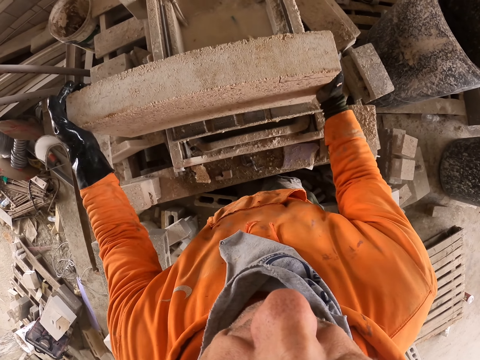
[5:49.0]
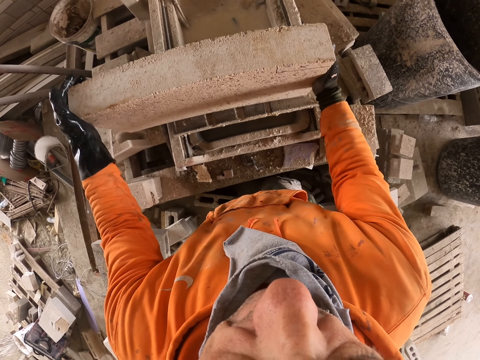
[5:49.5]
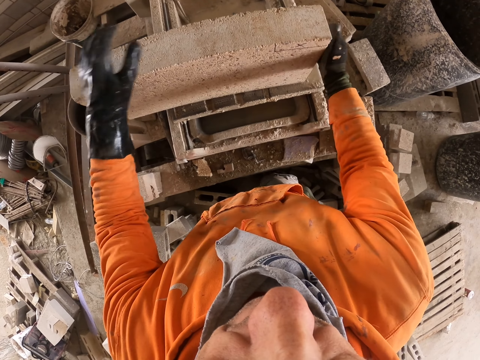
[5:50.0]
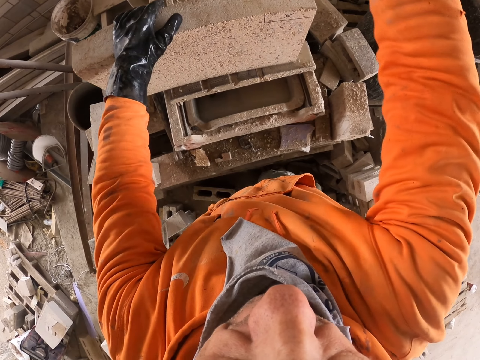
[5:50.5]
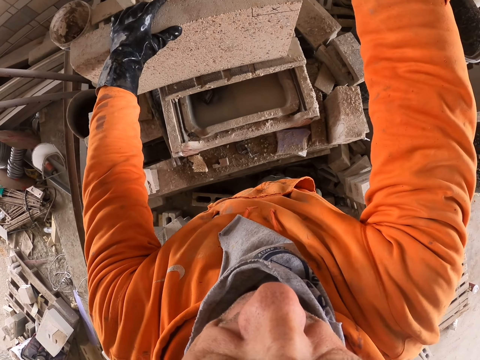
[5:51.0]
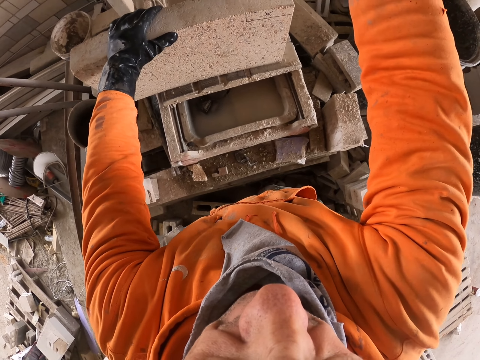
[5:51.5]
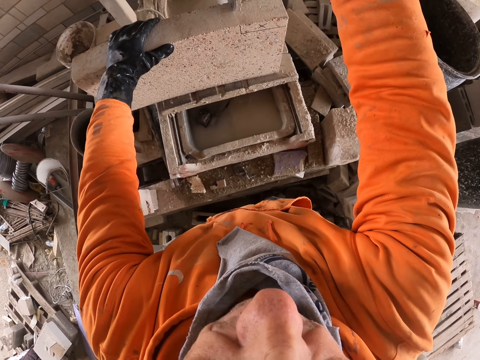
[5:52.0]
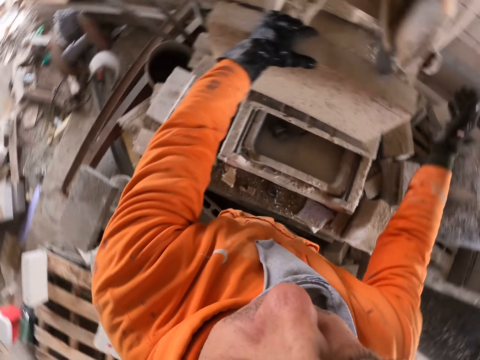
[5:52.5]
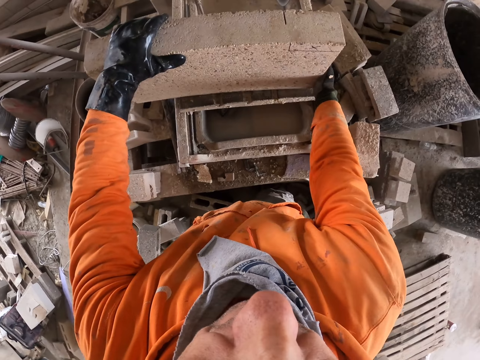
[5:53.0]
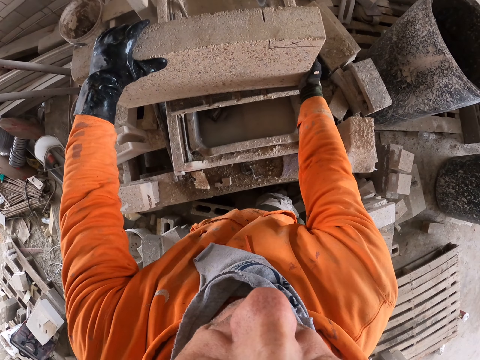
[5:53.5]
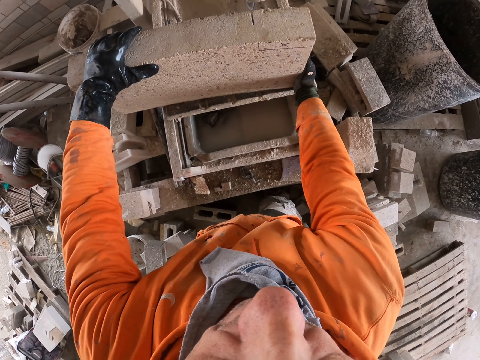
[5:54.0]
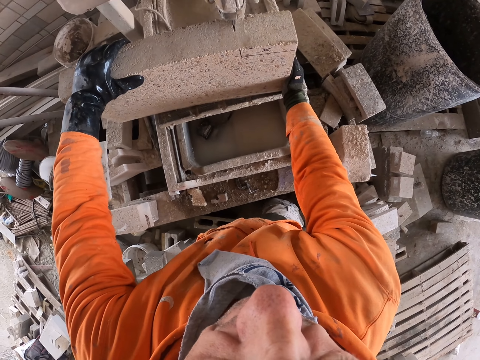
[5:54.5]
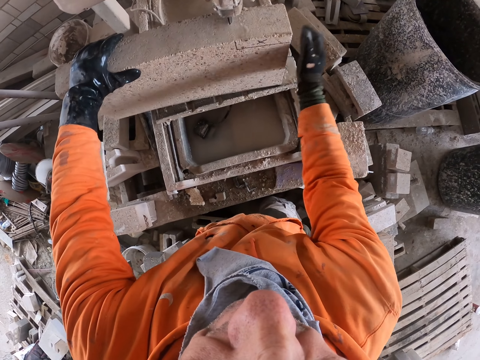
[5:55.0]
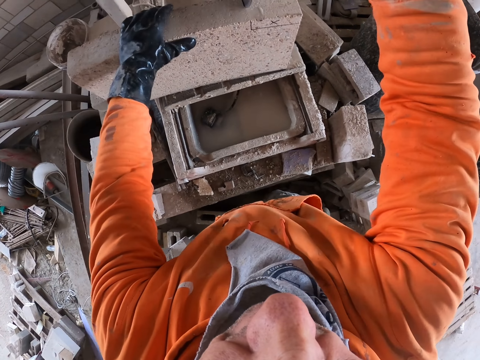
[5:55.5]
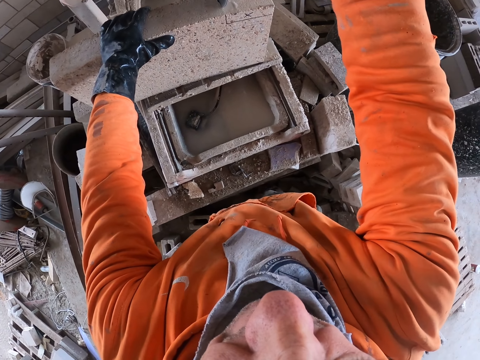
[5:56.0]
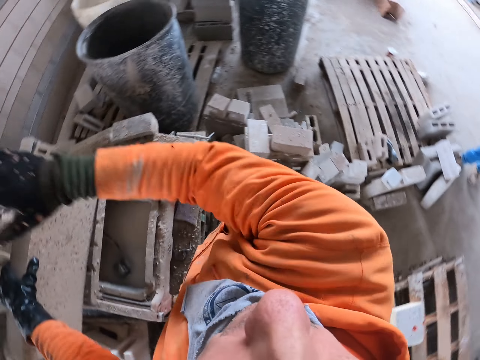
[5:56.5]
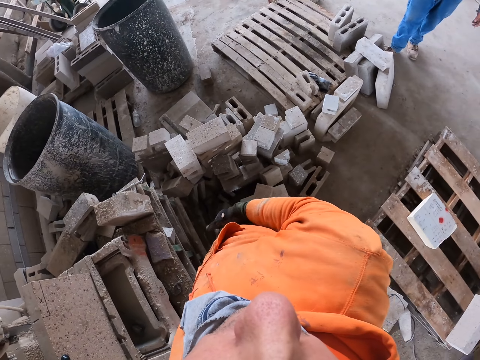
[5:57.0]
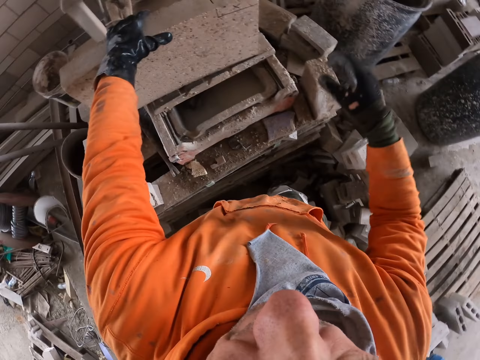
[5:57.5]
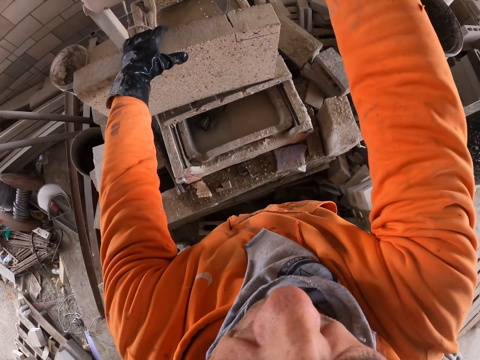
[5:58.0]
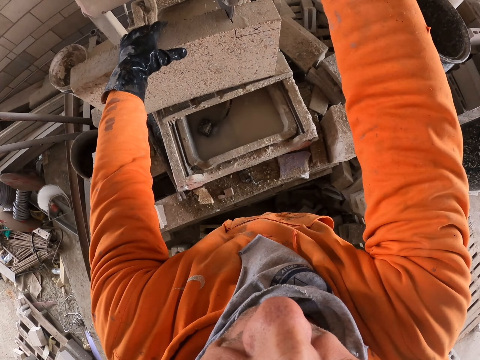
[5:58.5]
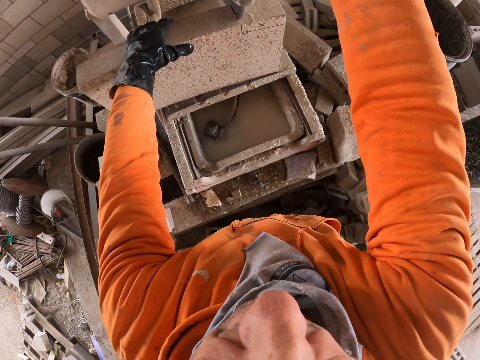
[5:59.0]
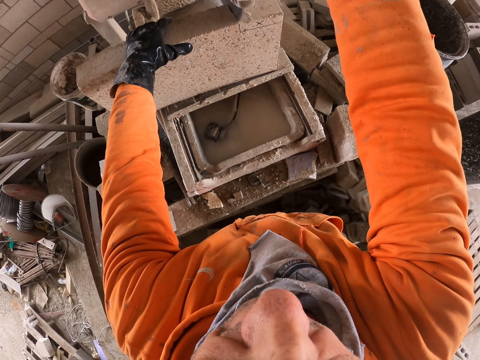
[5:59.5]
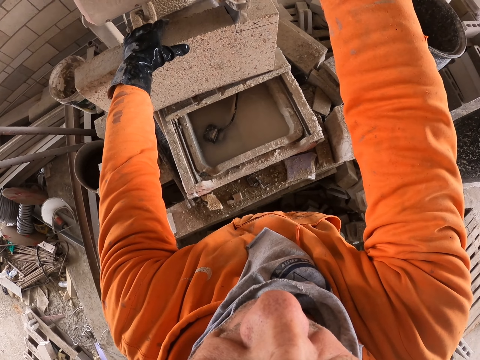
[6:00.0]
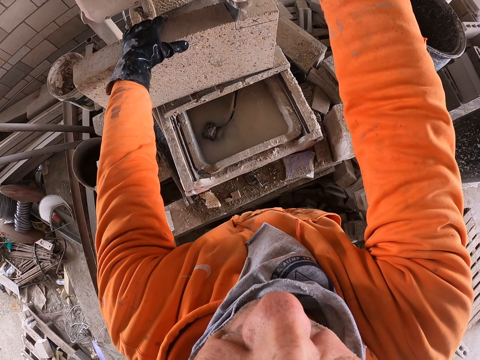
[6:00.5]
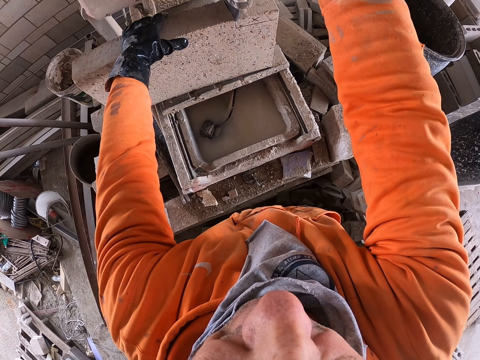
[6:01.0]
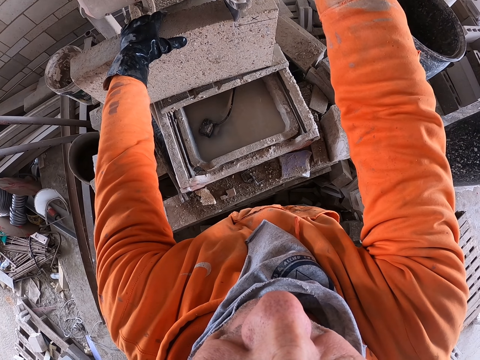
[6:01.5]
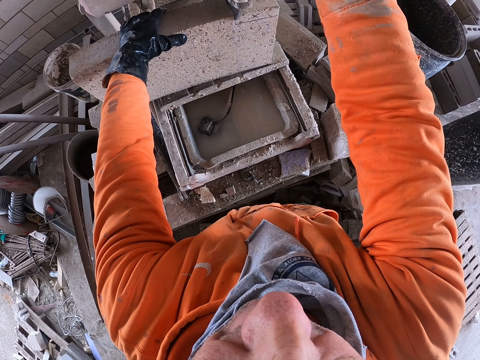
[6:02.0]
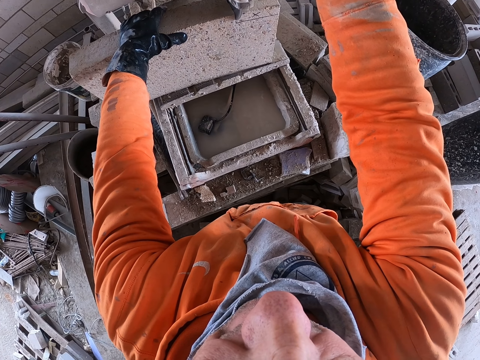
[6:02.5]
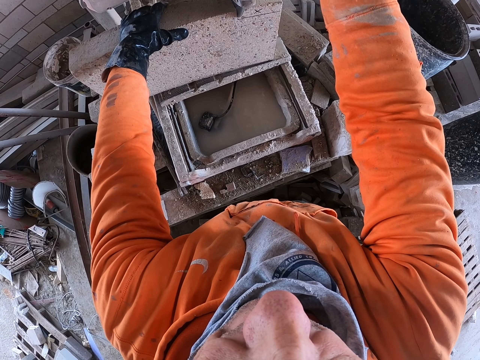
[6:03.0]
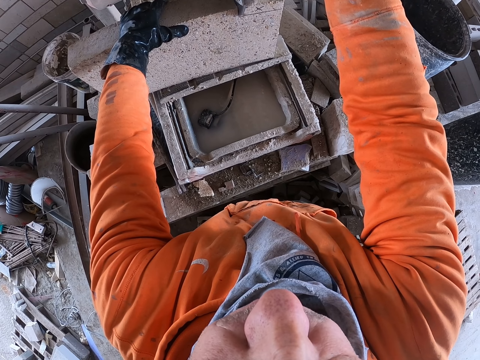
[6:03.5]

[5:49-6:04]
The camera wearer cuts the block stone with a machine cutter. They turn around. They move the block stone on the machine cutter. They cut the block stone with the machine cutter. They turn around. They cut the concrete brick.

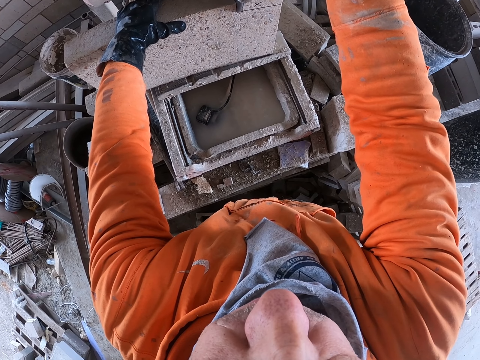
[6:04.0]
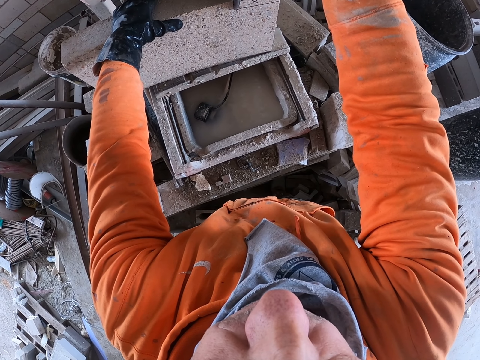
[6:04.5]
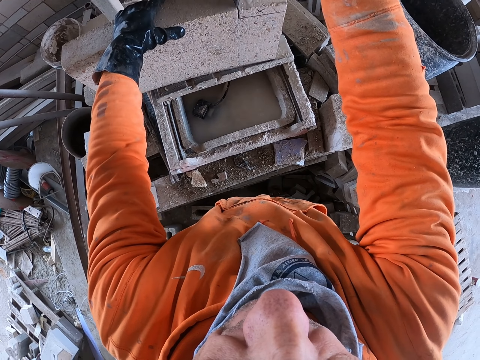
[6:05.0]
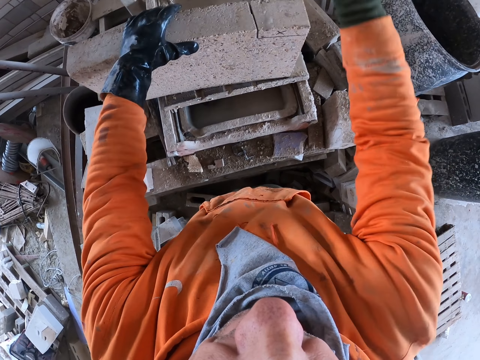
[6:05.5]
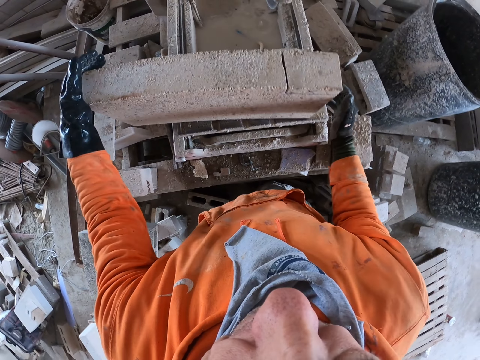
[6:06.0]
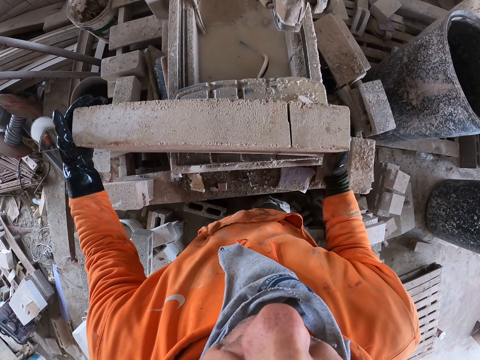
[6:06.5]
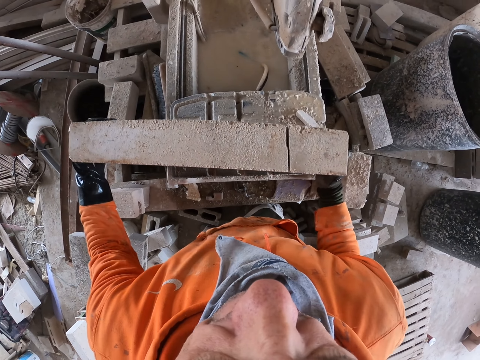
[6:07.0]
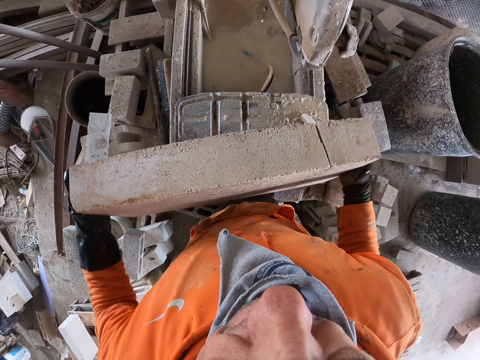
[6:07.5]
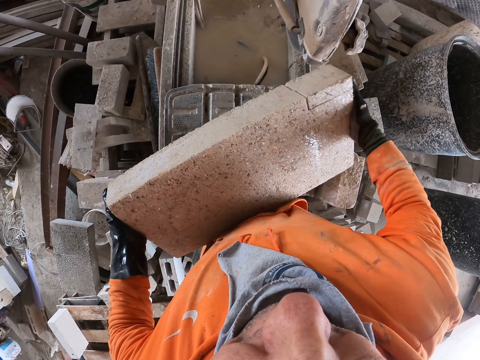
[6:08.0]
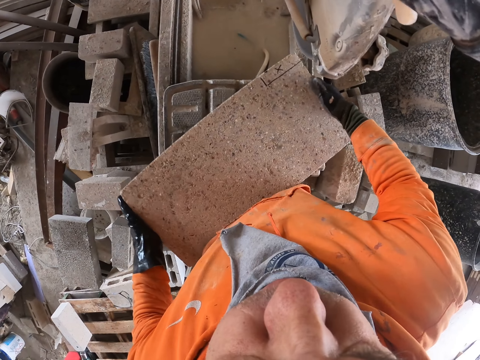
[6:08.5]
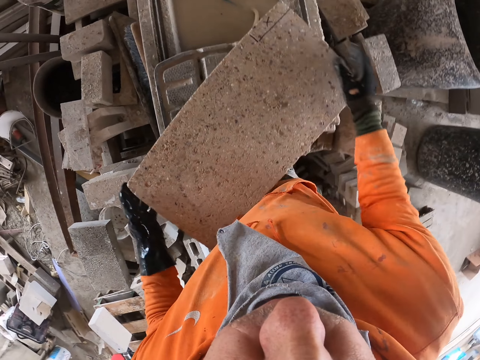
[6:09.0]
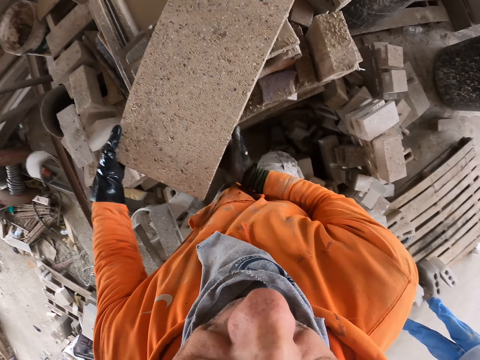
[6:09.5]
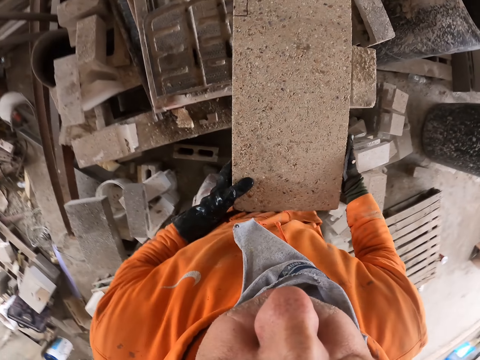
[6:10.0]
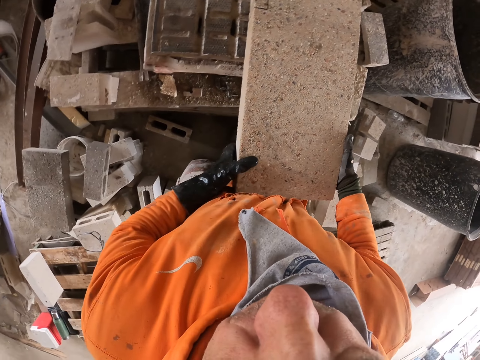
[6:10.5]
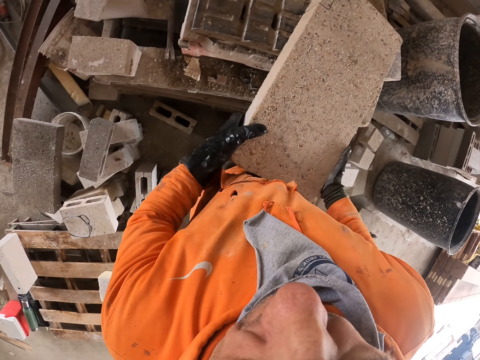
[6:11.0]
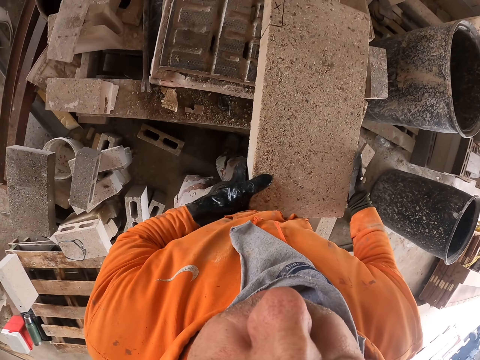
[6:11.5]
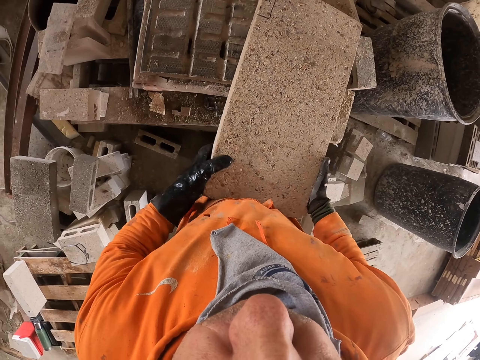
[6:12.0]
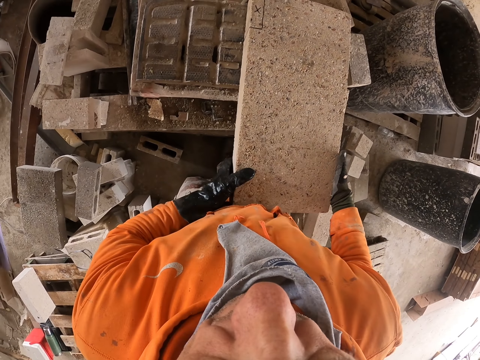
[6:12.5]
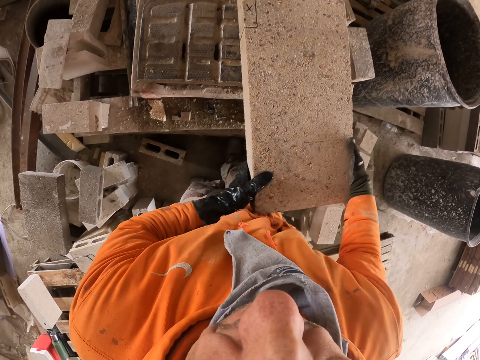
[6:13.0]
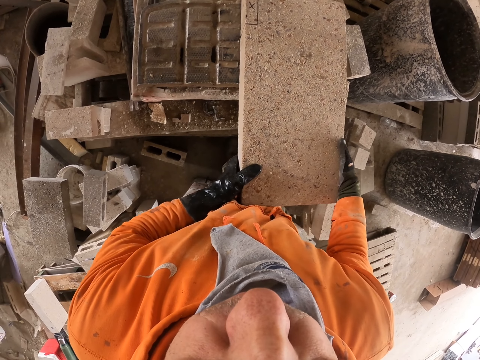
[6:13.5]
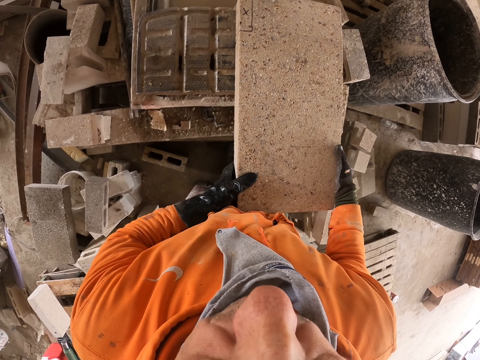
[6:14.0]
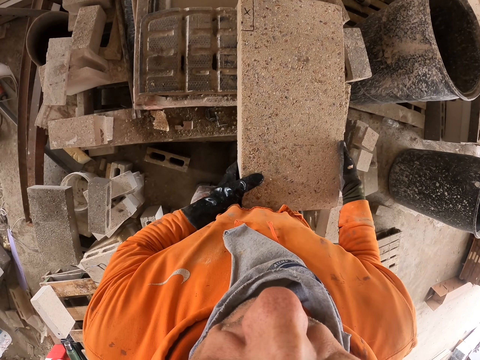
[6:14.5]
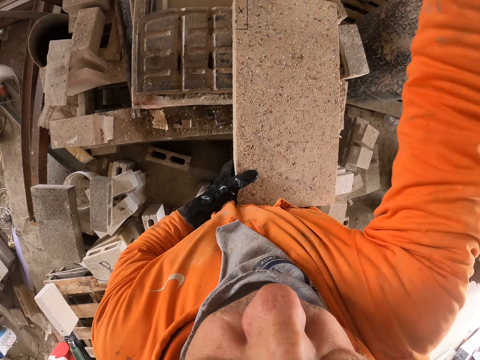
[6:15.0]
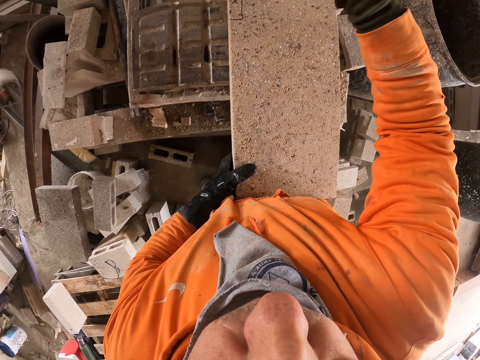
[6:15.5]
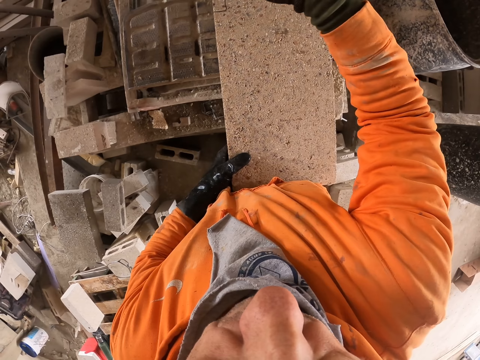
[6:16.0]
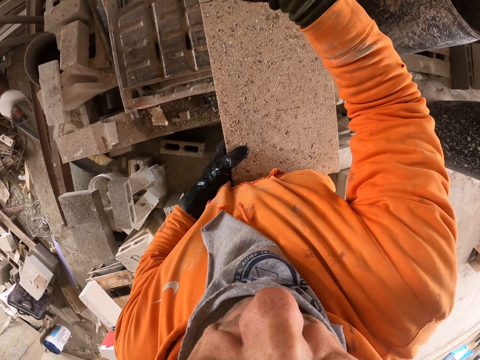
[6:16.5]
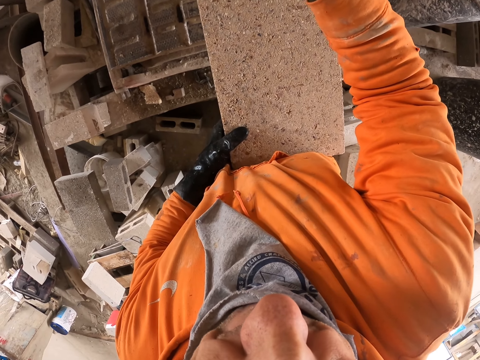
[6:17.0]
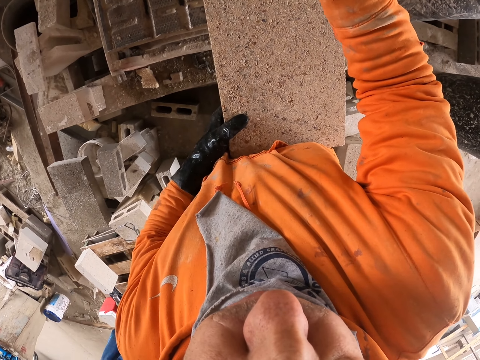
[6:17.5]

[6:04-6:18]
The camera wearer turns the block stone on the machine cutter. They move the block stone on the machine cutter. They turn around. They cut the block stone with the machine cutter.
